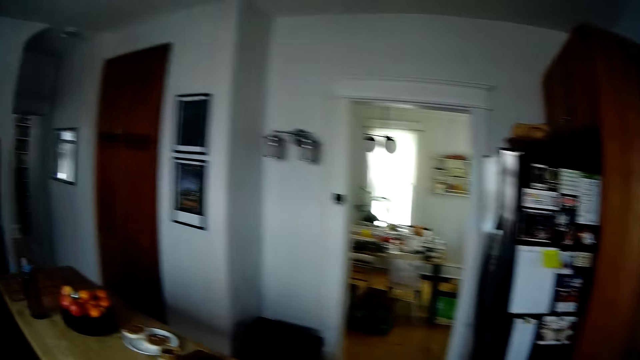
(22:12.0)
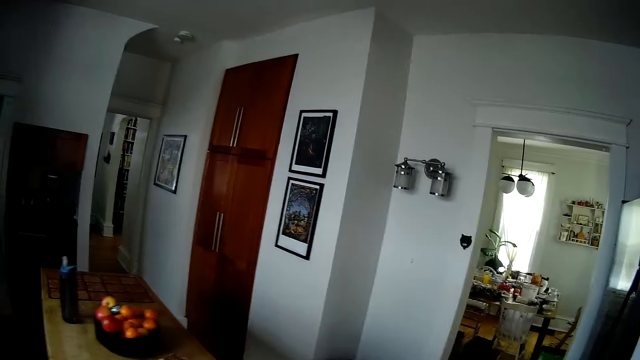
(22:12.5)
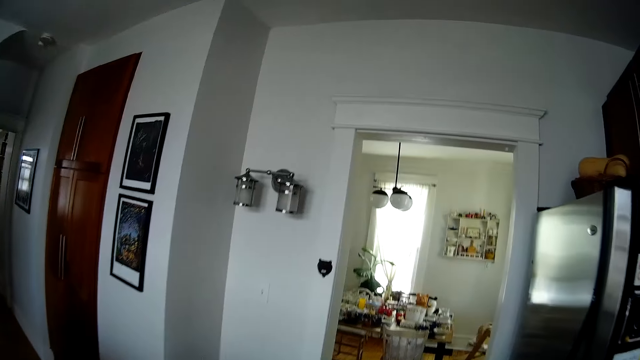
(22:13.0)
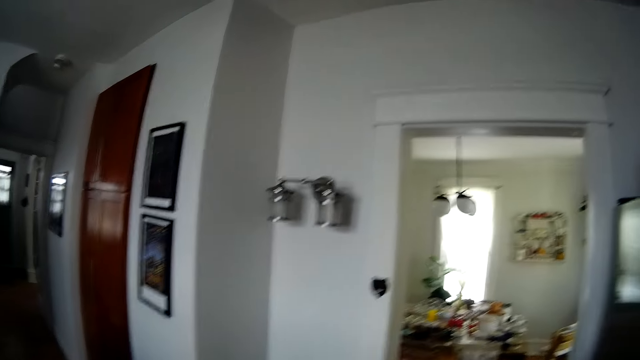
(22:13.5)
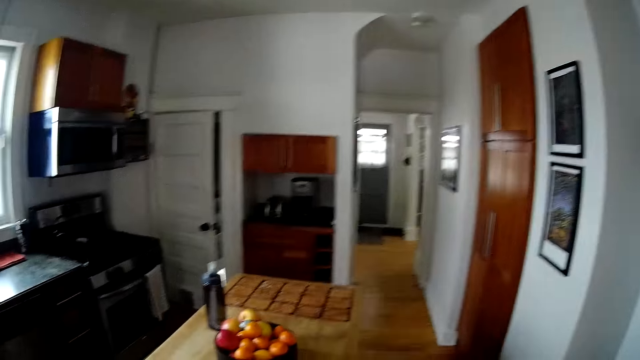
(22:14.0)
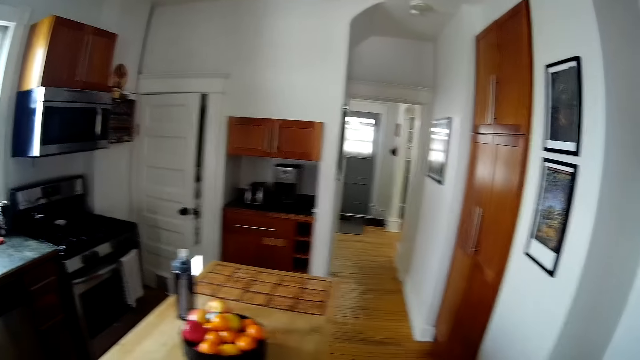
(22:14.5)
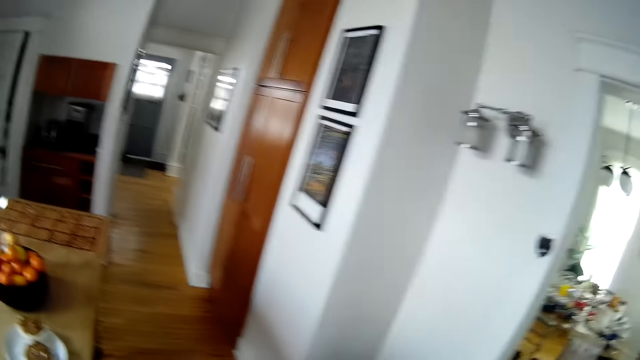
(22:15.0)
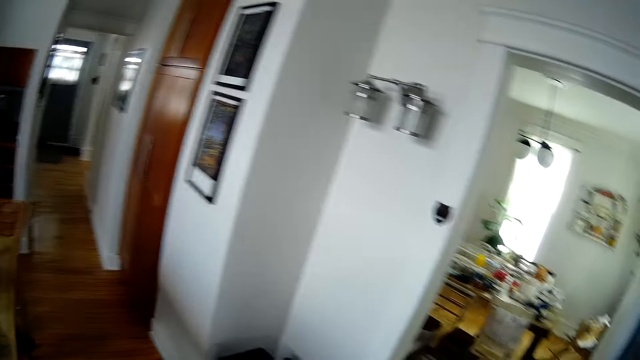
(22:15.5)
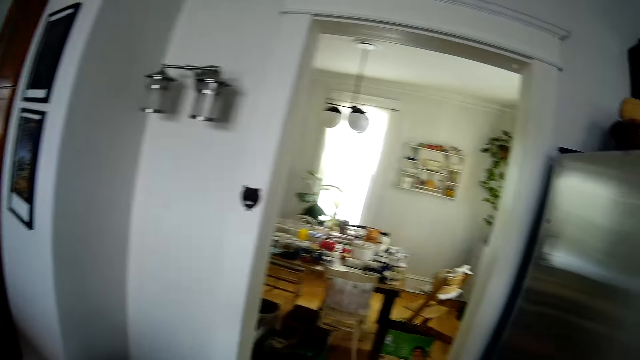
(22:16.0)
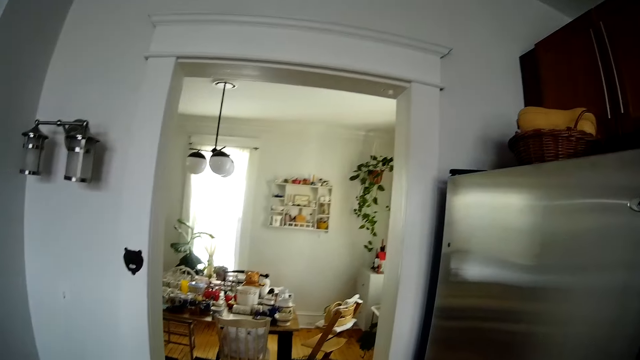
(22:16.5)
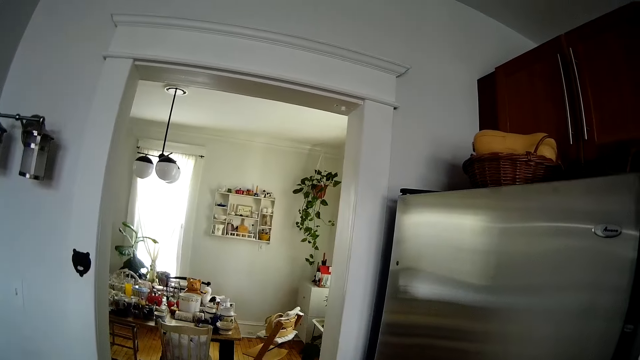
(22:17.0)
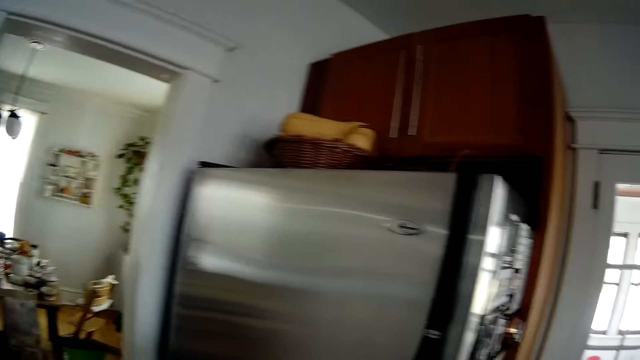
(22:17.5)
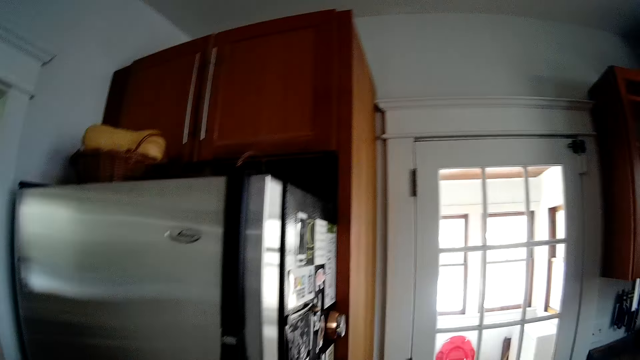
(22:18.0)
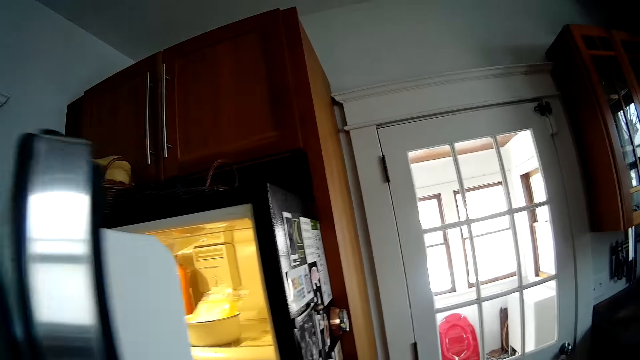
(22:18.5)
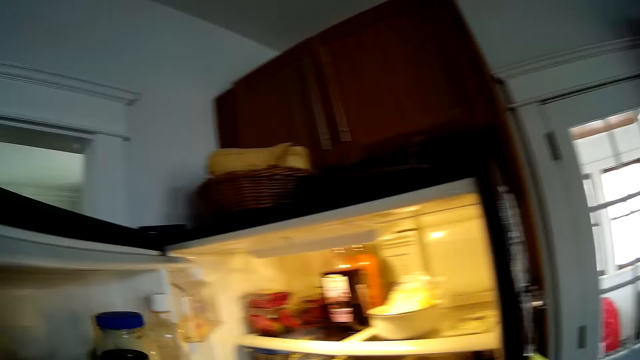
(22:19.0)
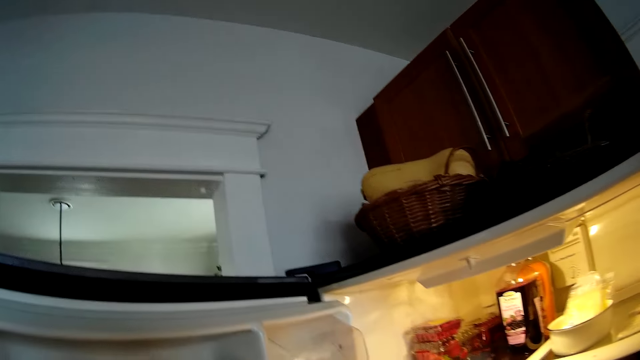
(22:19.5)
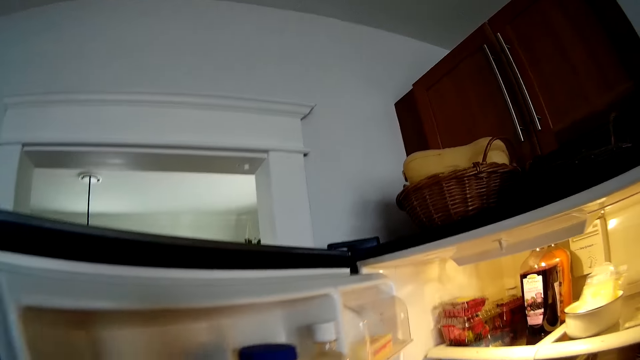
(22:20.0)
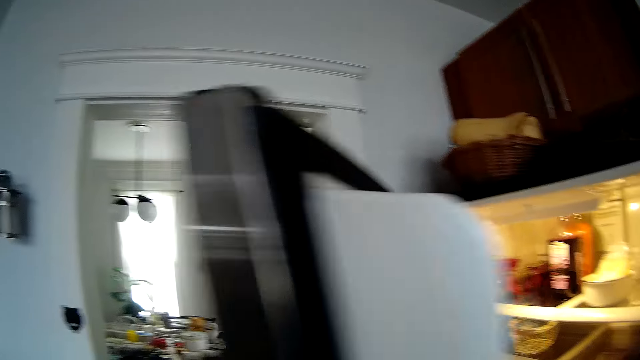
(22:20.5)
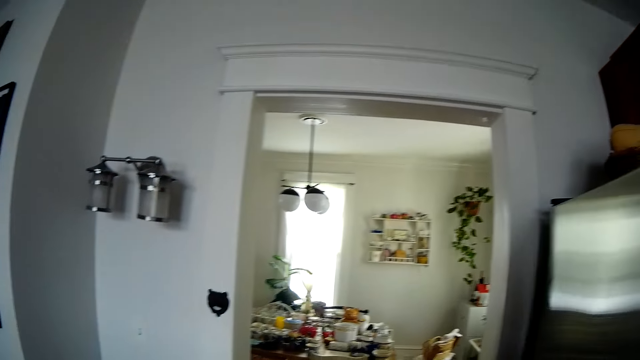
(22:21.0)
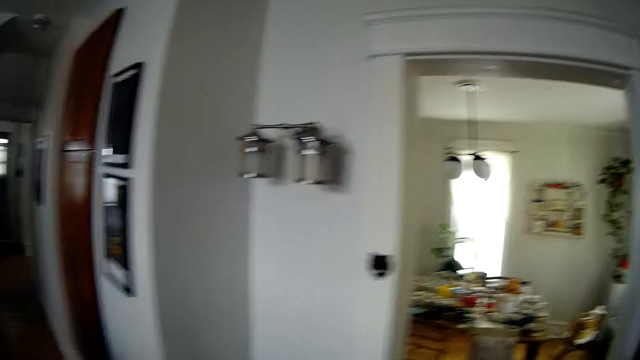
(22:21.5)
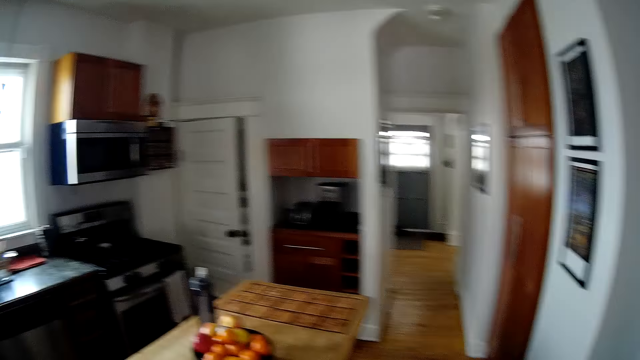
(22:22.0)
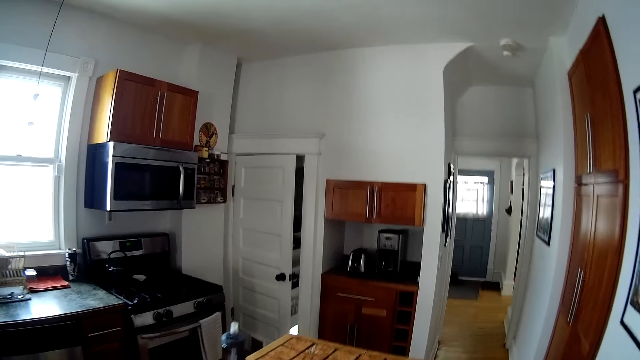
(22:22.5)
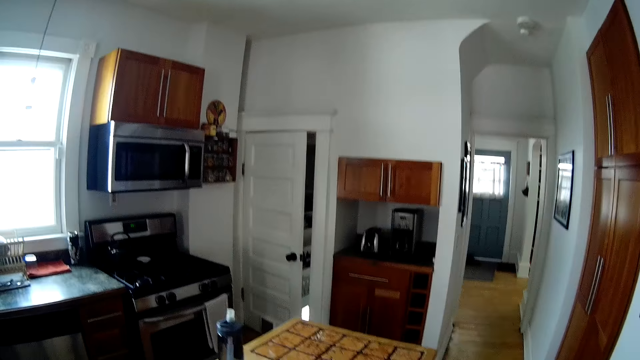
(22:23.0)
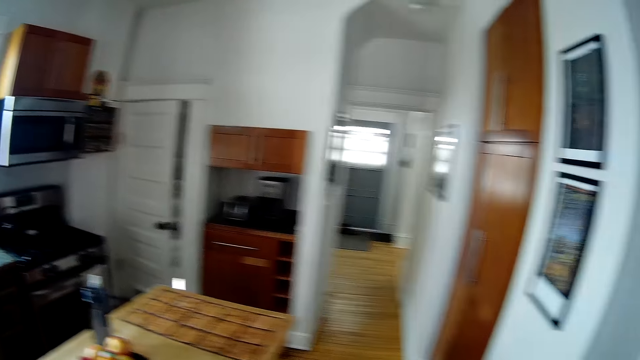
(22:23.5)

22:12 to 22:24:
The camera wearer looks around the room. She walks around the room. She opens the fridge with her left hand. She closes the fridge with her left hand.

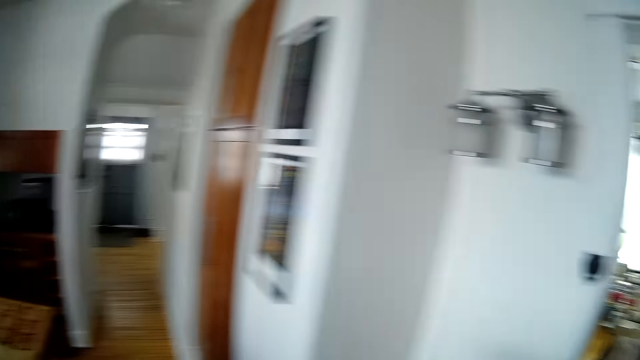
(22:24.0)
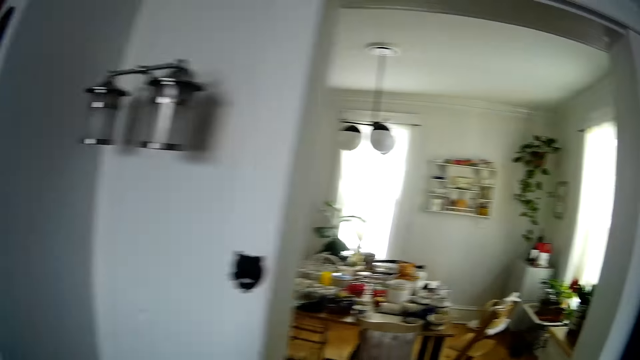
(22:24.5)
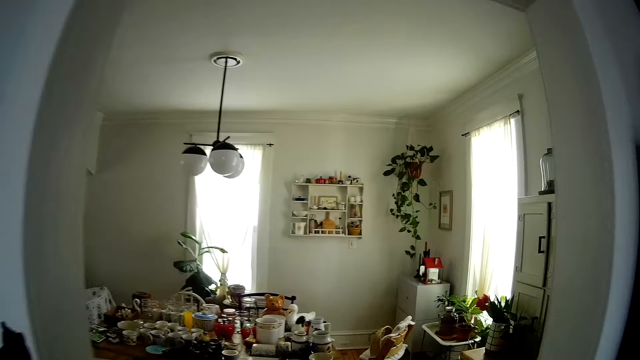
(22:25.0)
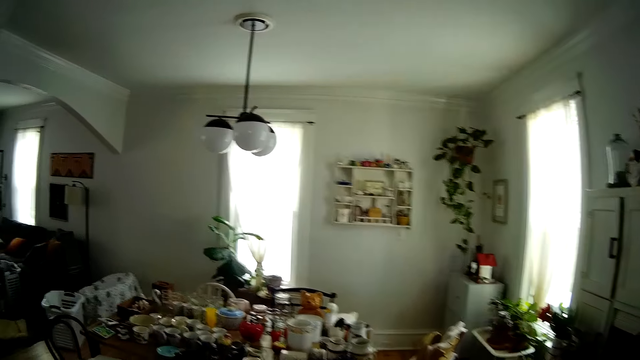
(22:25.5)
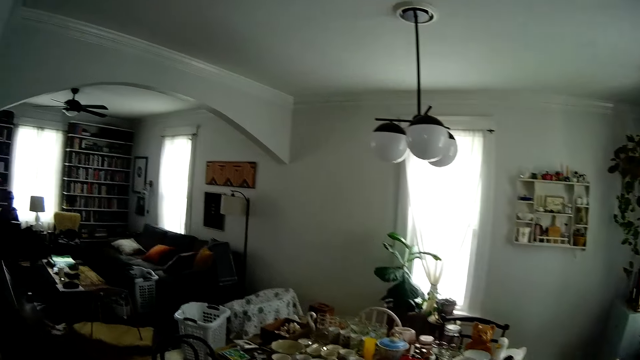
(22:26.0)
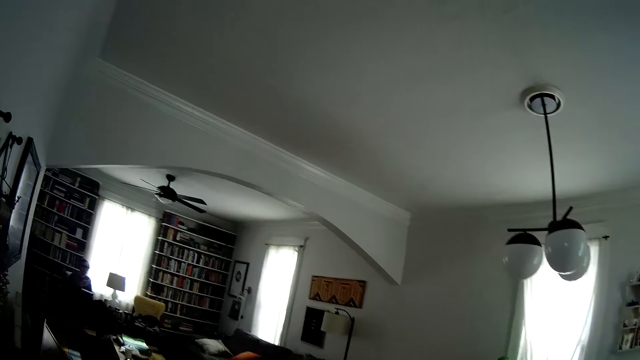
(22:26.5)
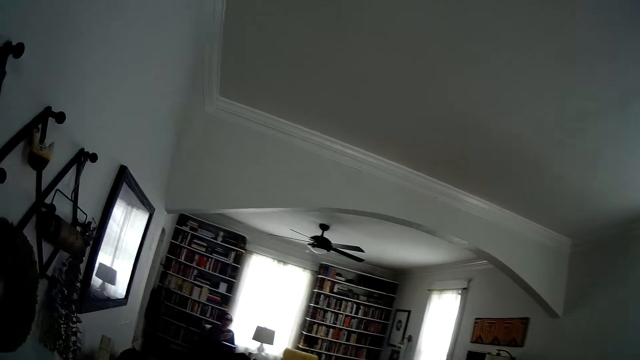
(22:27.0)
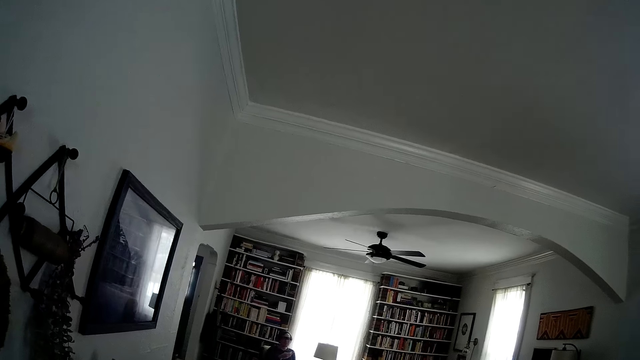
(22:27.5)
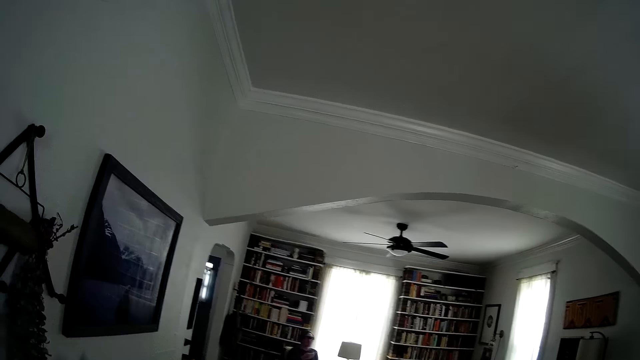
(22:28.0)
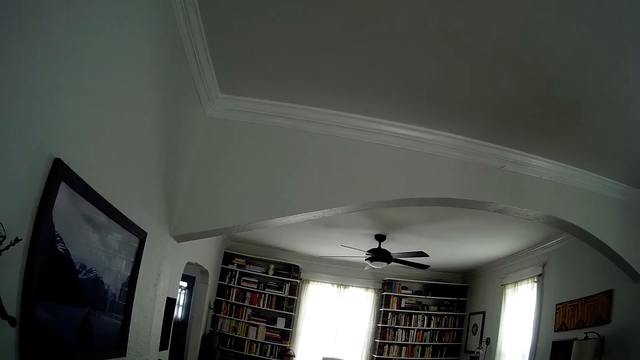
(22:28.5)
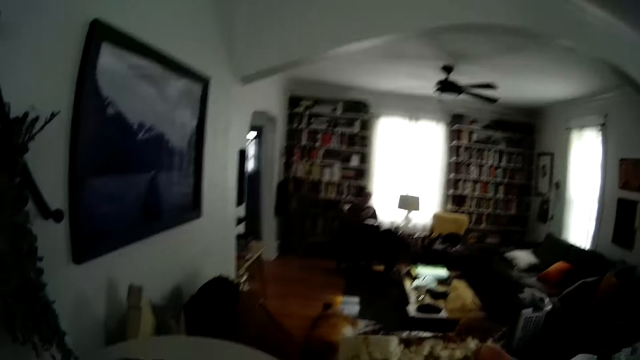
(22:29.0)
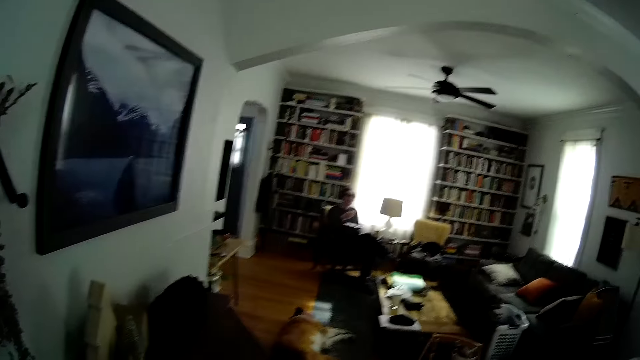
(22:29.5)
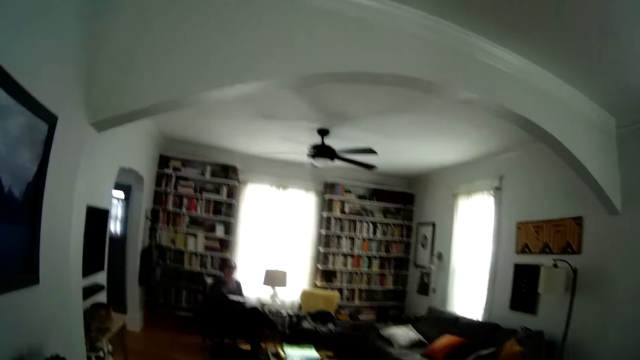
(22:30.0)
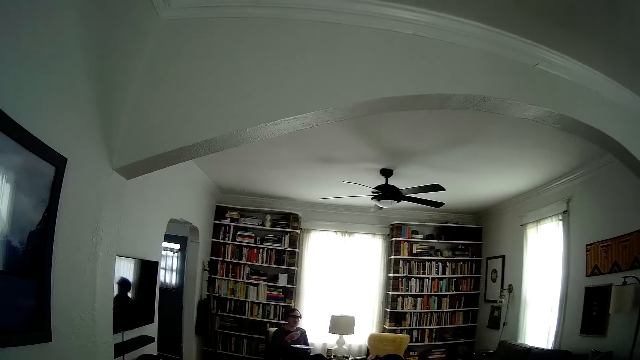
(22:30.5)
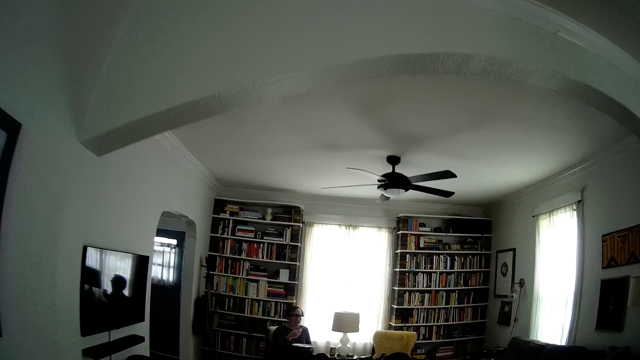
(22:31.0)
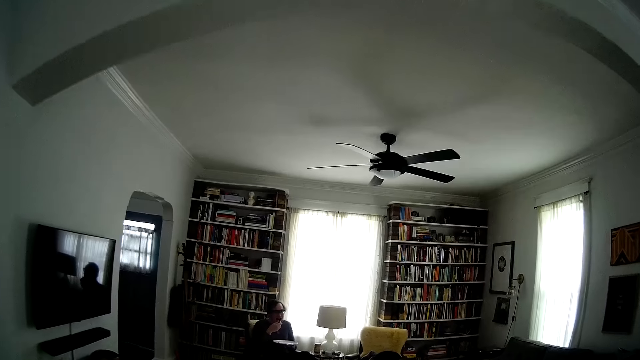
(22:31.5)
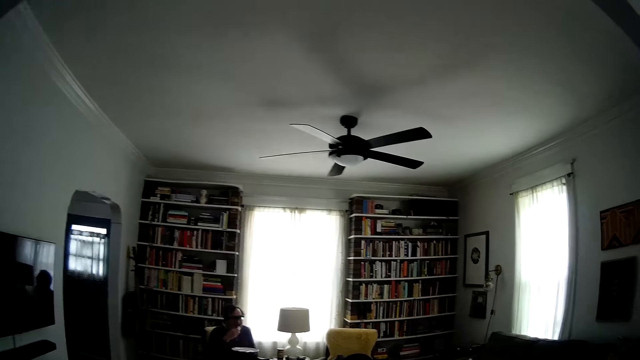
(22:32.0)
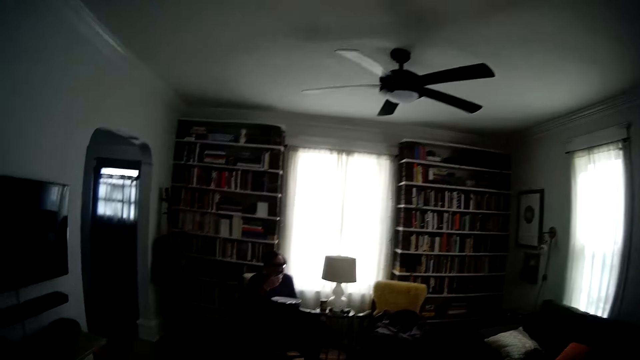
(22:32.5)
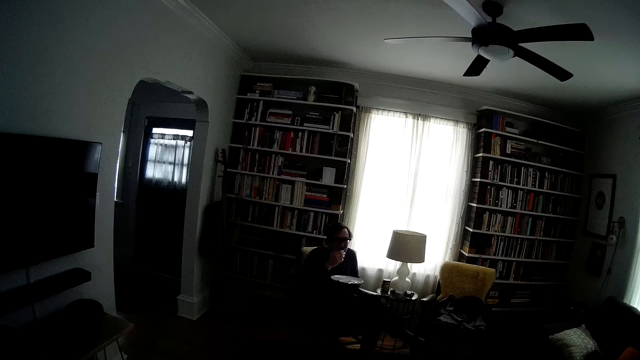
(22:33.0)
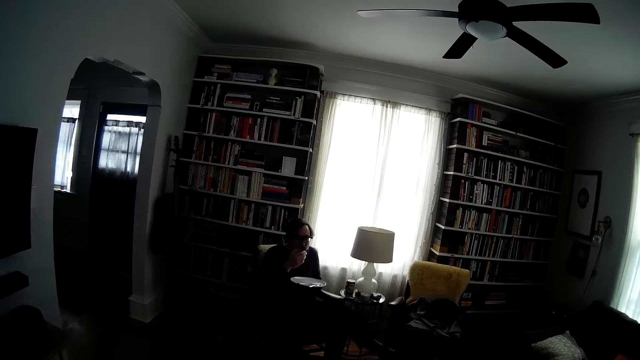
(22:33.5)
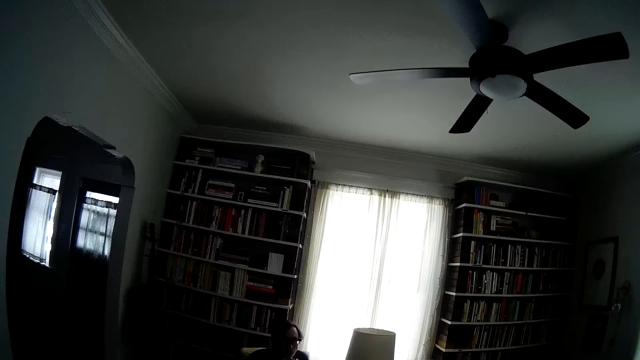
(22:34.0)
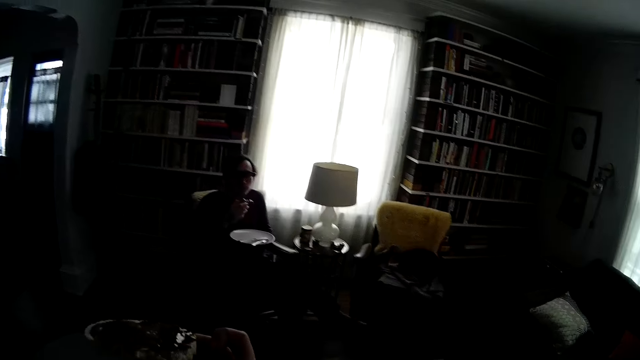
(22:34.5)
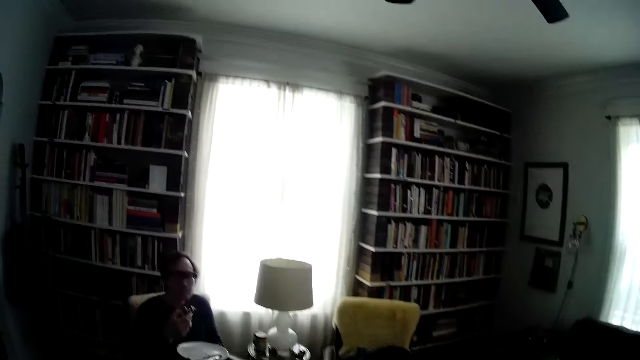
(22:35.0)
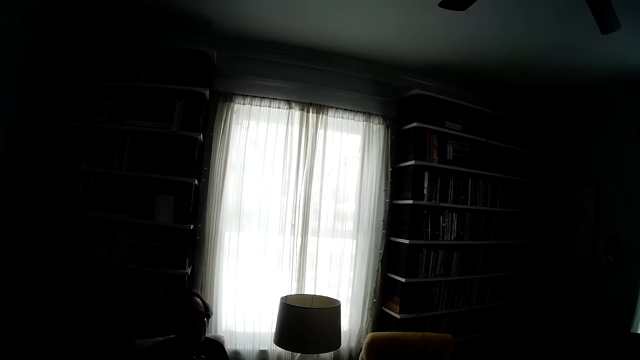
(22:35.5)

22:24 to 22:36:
The camera wearer walks to a dining area. They walk to the sitting room. The man puts the bread in his mouth with his right hand.
